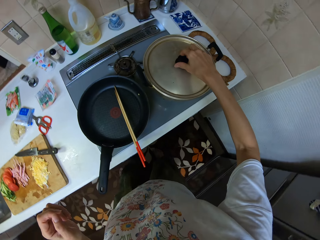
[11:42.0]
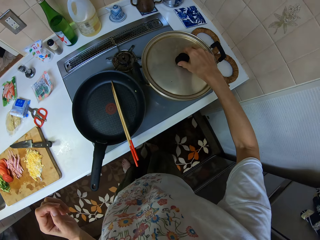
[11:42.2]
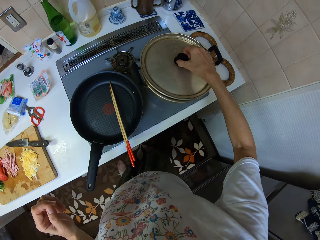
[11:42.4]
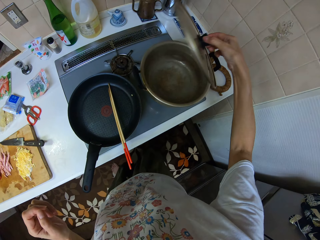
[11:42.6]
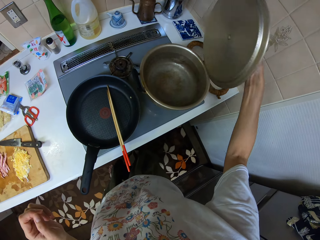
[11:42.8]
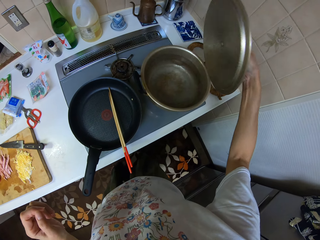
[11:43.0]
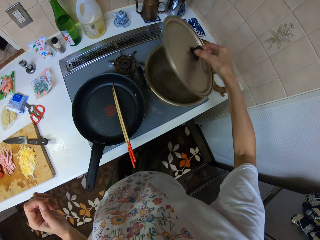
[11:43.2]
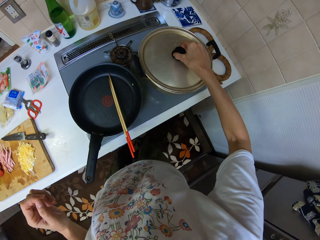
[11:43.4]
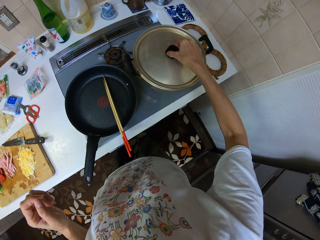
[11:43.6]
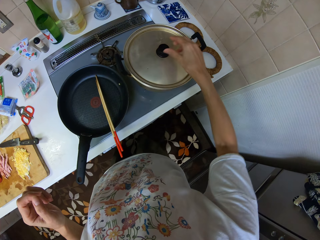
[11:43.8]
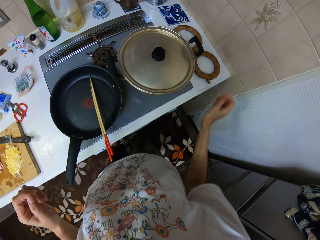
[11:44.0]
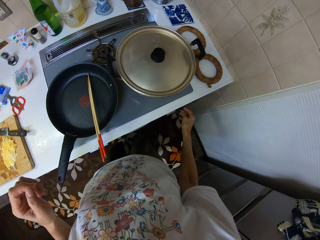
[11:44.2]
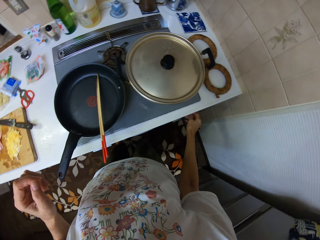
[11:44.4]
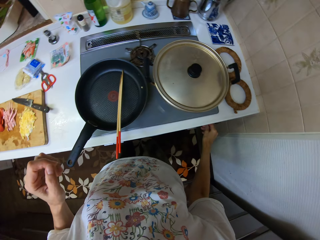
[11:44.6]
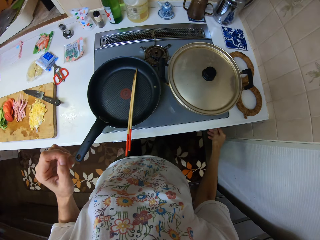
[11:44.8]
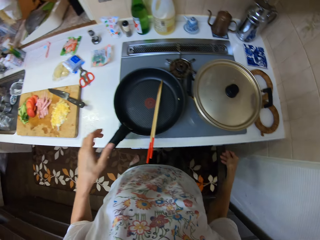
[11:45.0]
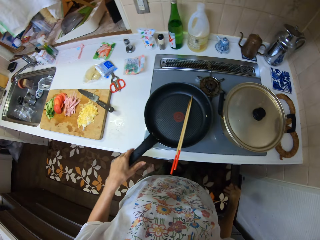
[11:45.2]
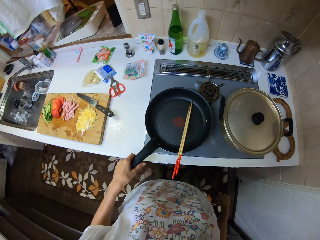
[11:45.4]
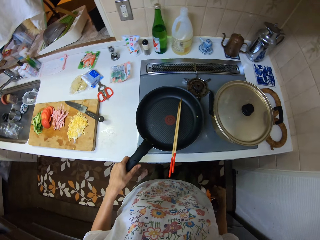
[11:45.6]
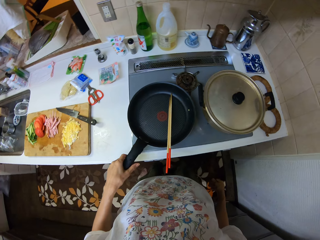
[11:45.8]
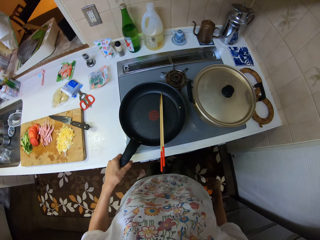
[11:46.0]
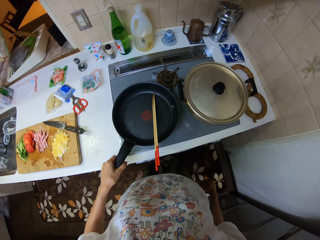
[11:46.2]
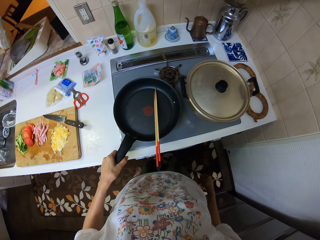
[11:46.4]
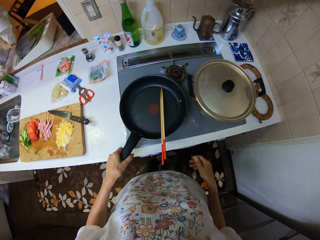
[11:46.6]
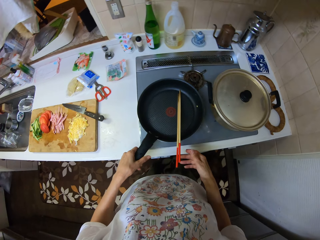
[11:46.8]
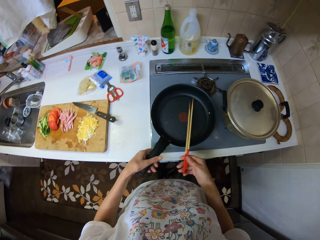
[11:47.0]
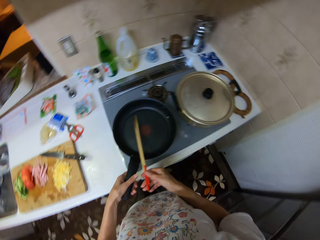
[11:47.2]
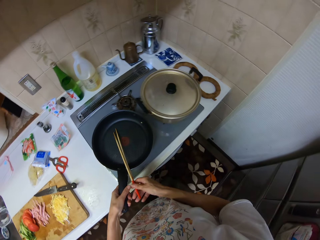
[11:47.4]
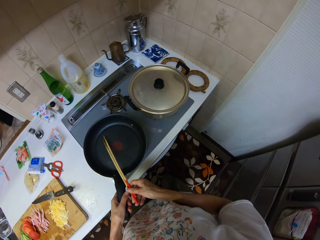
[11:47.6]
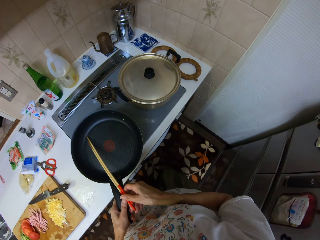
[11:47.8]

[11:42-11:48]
The camera wearer opens the cover of a pot on the cooker with her right hand. She closes the cover of the pot on the cooker. She sets the control knob of the cooker with her right hand. She holds the handle of a frying pan on the cooker with her left hand. She holds a pair of chopsticks on the table with her right hand.
